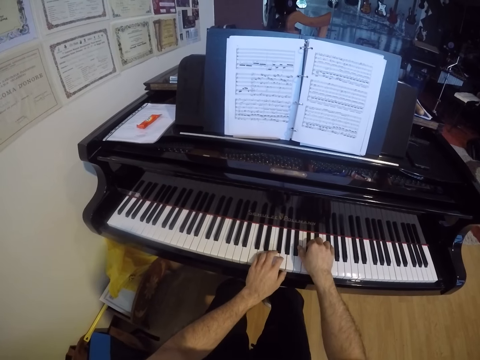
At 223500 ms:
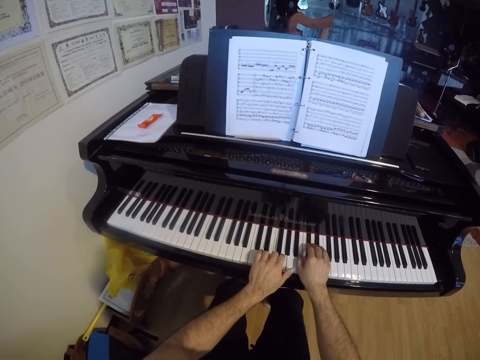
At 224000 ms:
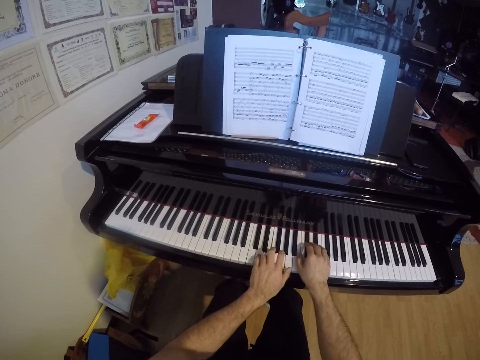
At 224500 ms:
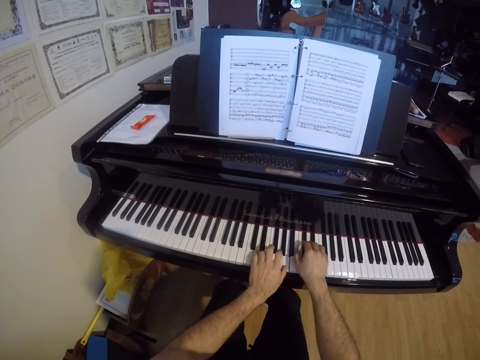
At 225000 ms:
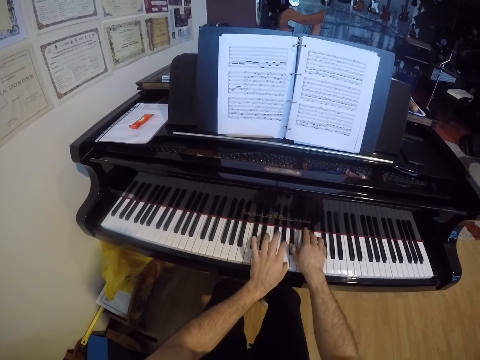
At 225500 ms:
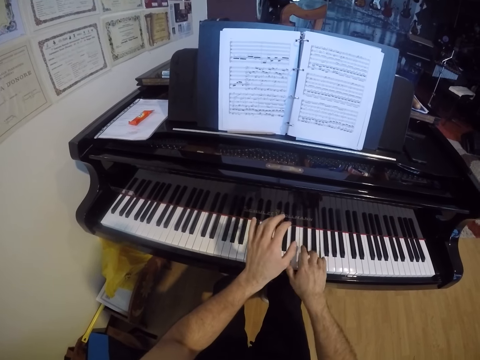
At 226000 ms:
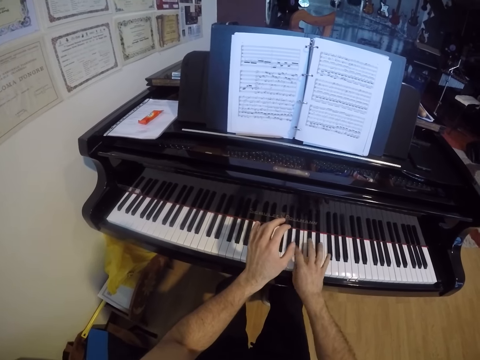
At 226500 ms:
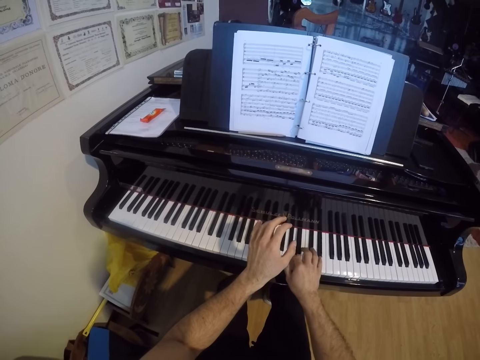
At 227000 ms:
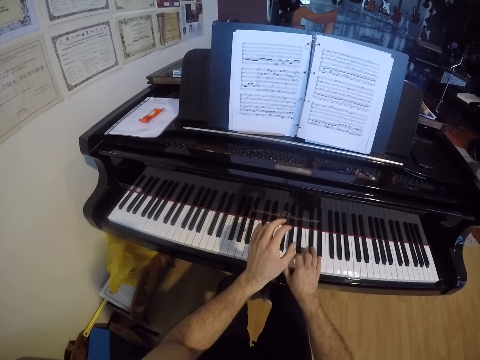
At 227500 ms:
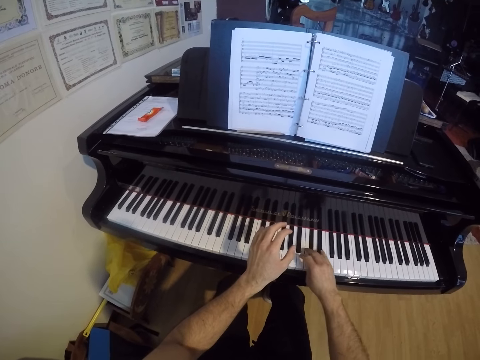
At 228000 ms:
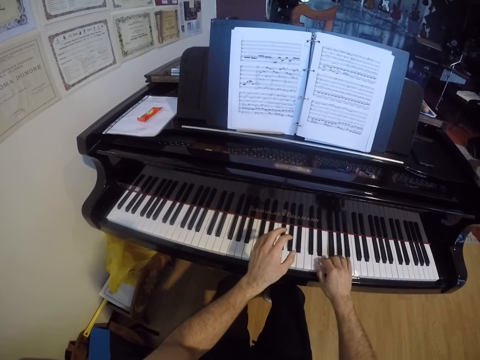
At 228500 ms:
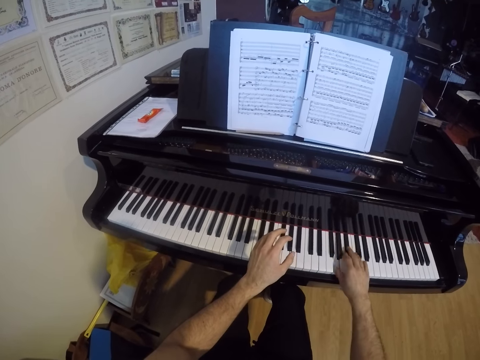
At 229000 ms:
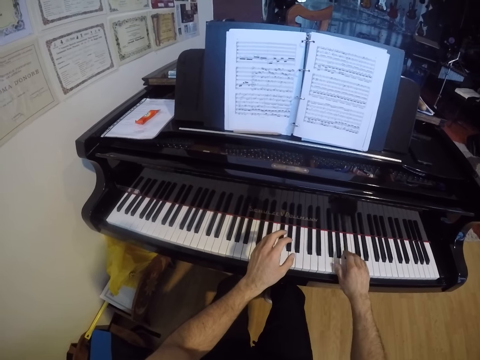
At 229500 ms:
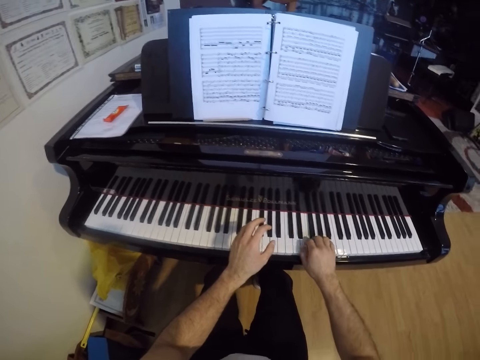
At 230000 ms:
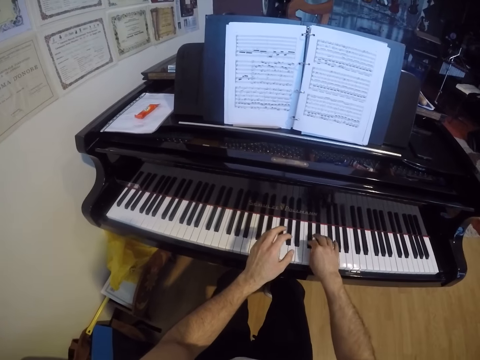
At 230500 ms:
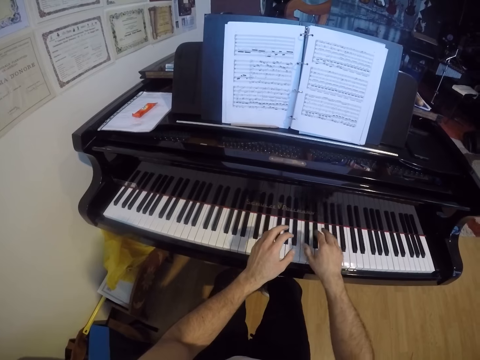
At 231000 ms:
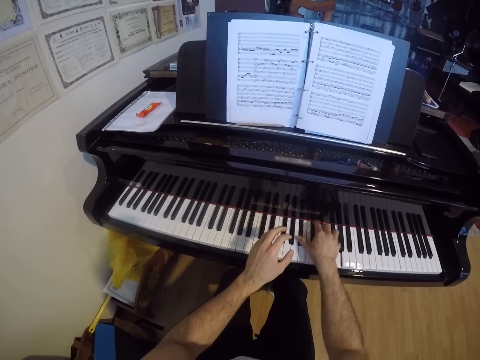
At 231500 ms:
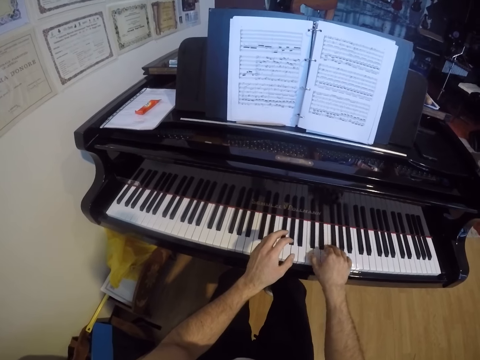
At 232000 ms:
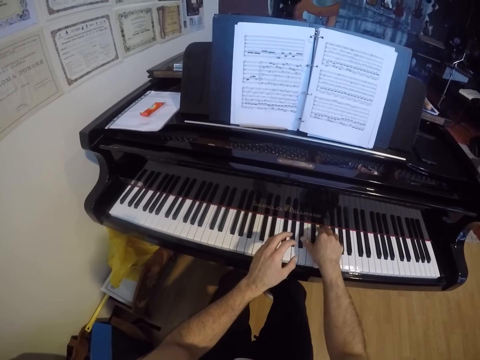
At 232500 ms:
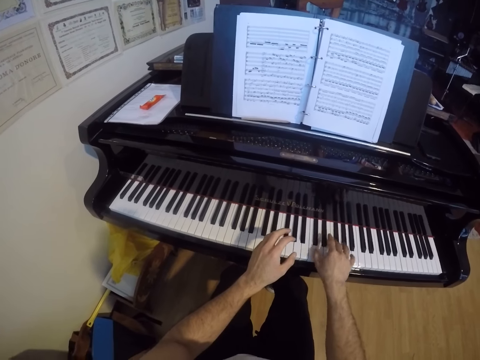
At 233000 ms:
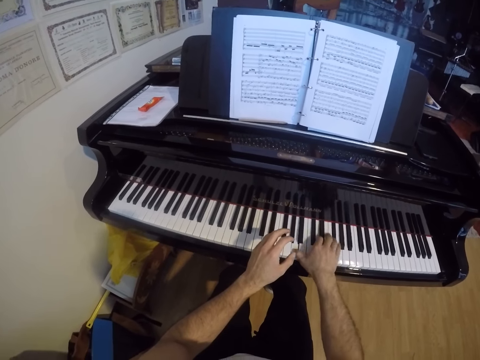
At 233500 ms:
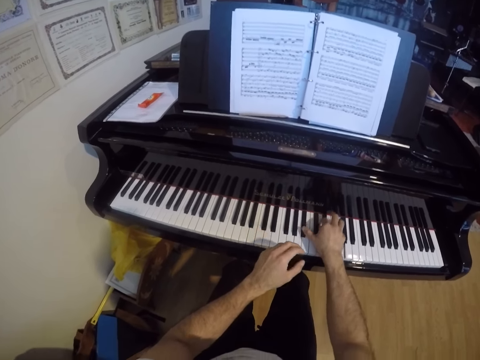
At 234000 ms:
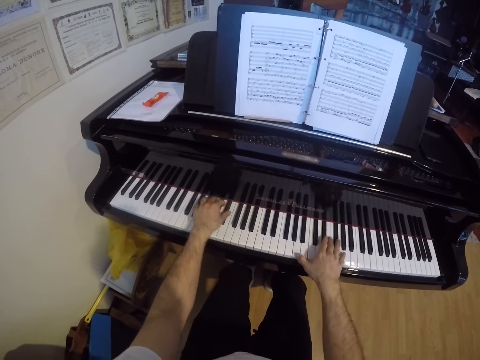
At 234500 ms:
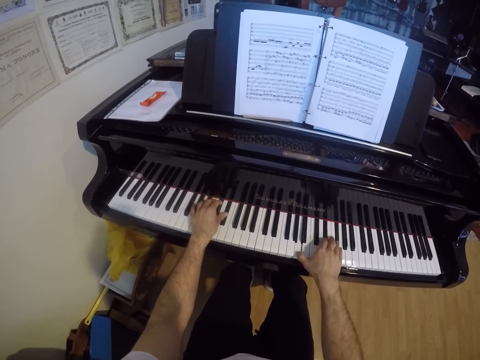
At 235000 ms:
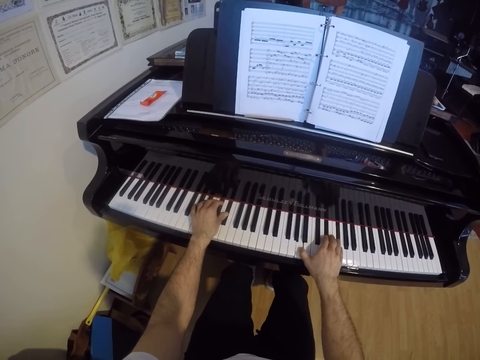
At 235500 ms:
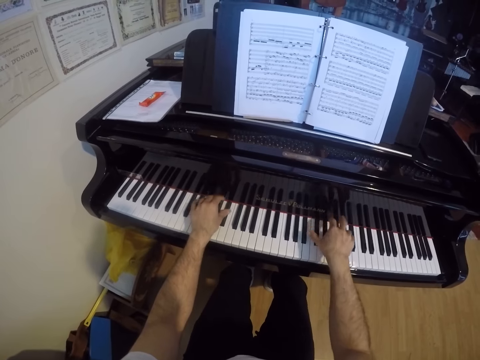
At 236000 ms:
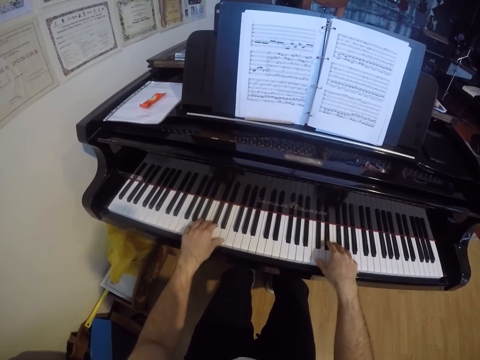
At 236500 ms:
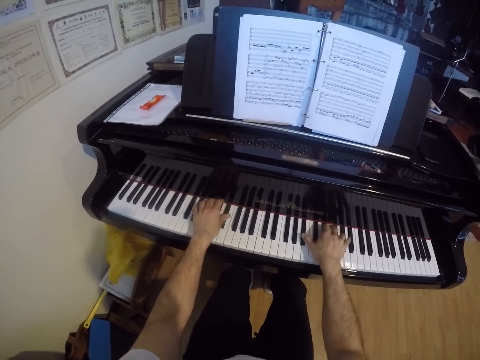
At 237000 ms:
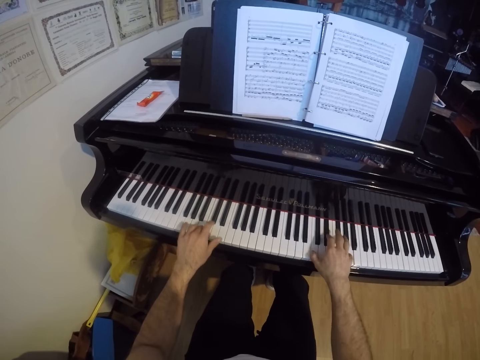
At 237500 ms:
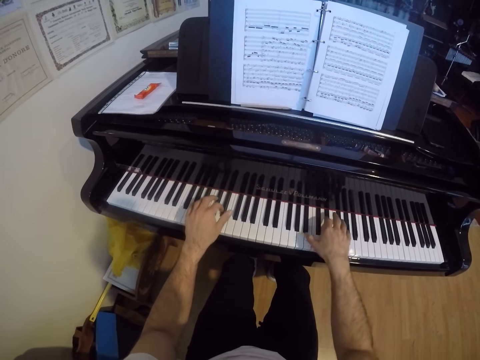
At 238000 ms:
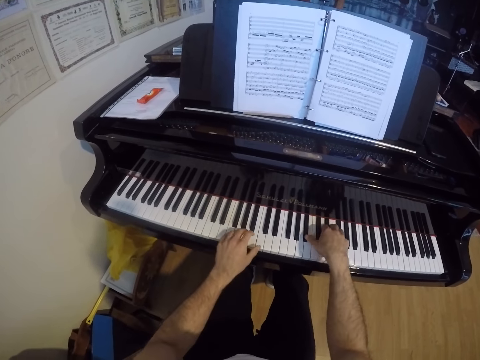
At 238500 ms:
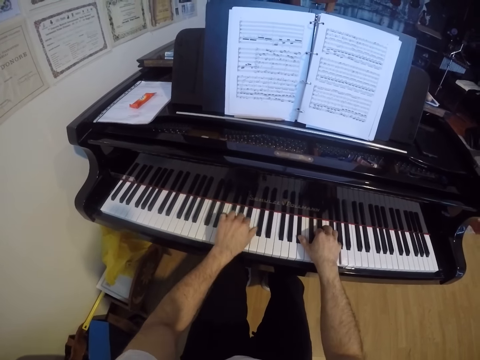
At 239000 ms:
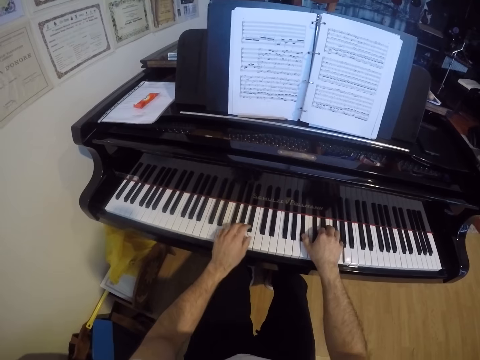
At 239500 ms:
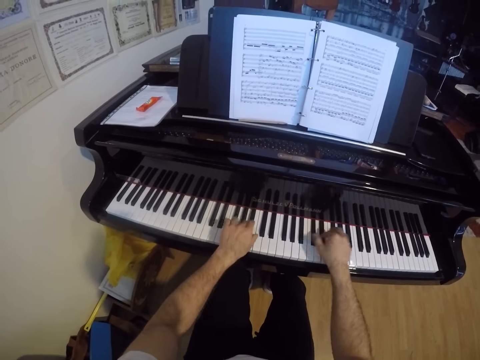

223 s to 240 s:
The camera wearer plays the piano with his right hand. He plays the piano with both hands.

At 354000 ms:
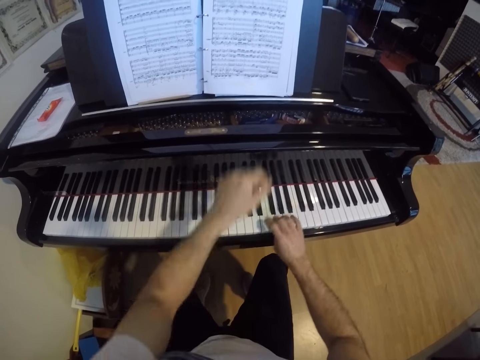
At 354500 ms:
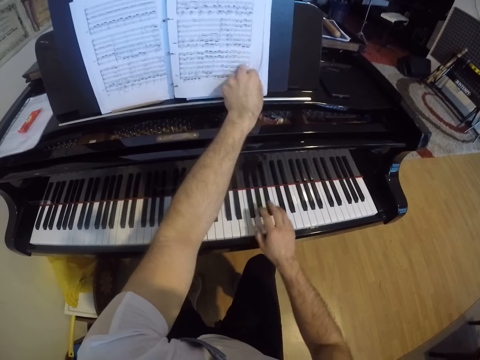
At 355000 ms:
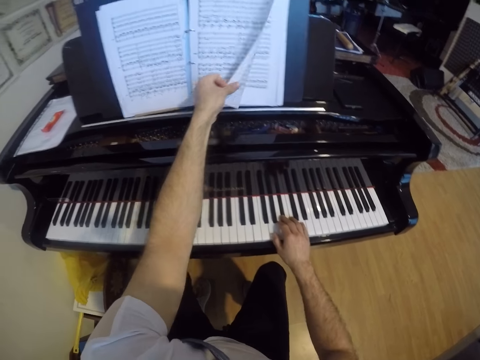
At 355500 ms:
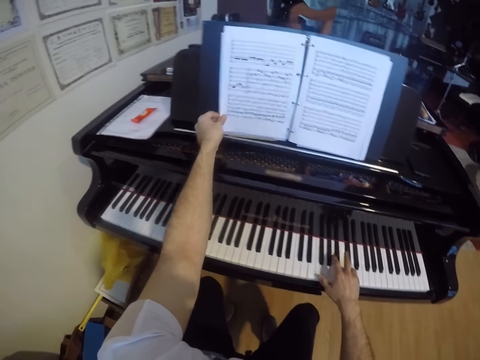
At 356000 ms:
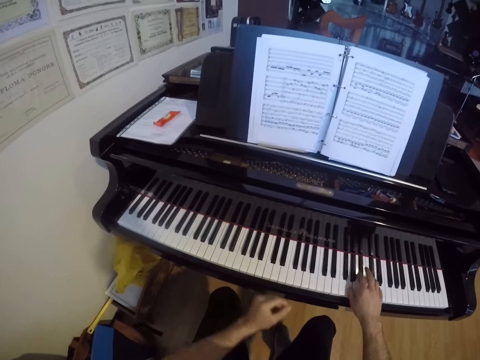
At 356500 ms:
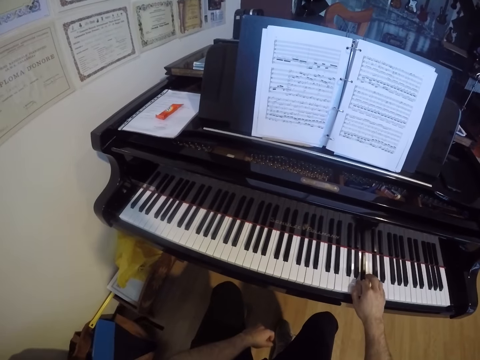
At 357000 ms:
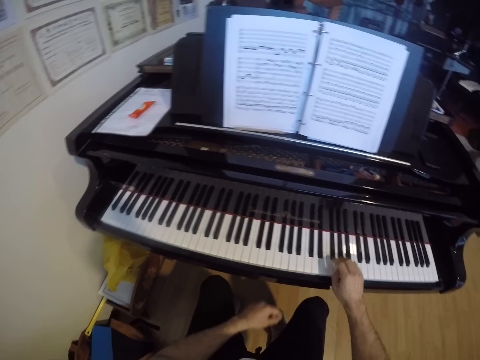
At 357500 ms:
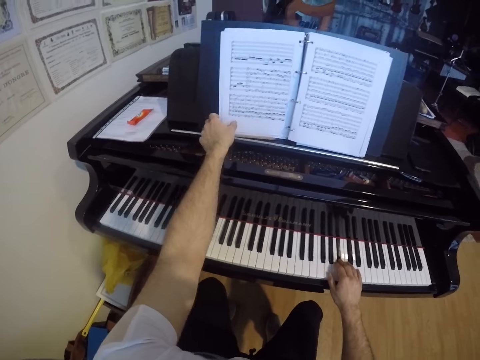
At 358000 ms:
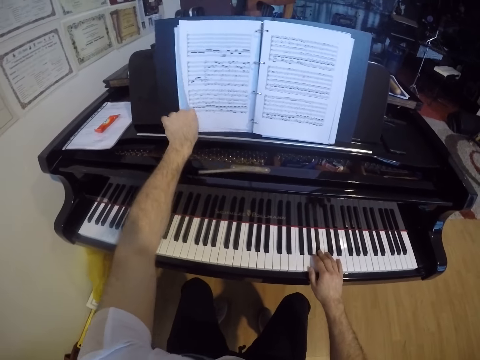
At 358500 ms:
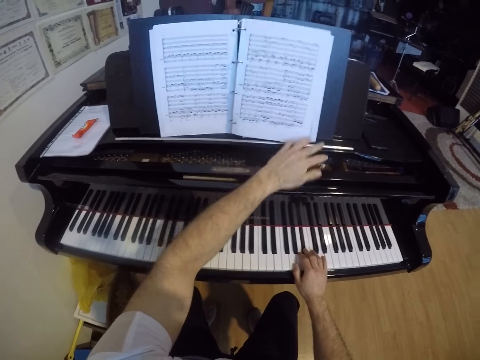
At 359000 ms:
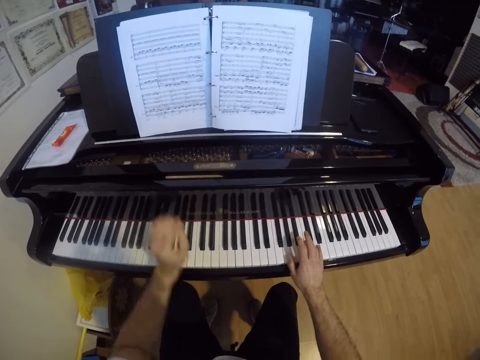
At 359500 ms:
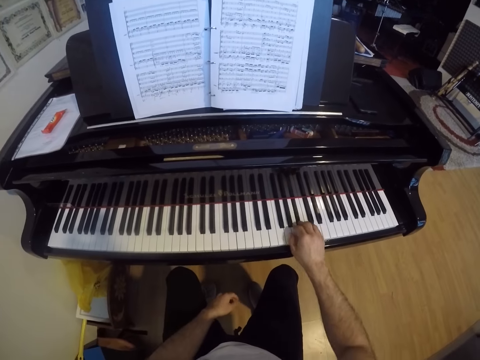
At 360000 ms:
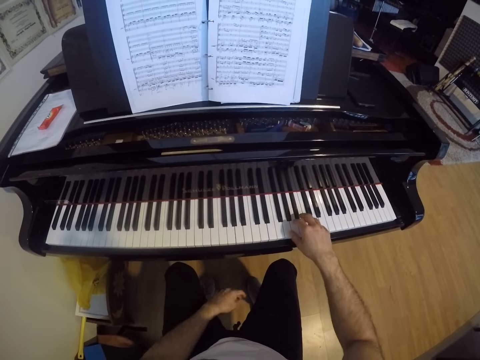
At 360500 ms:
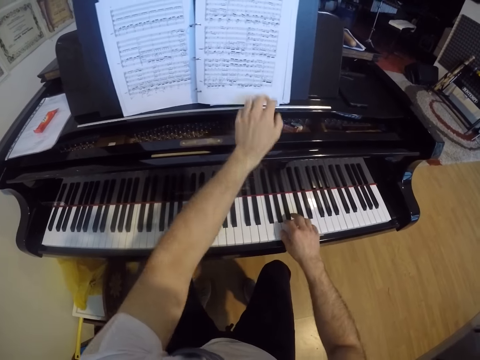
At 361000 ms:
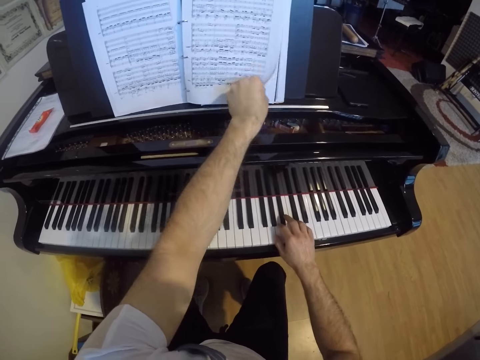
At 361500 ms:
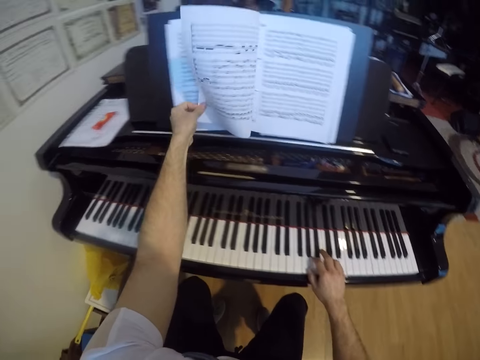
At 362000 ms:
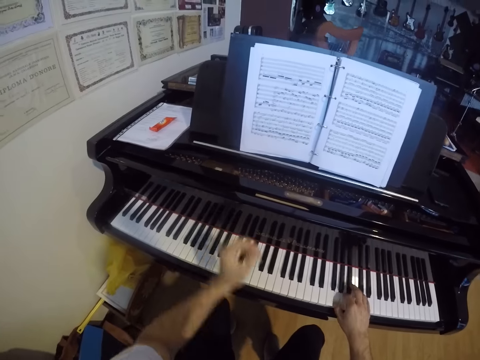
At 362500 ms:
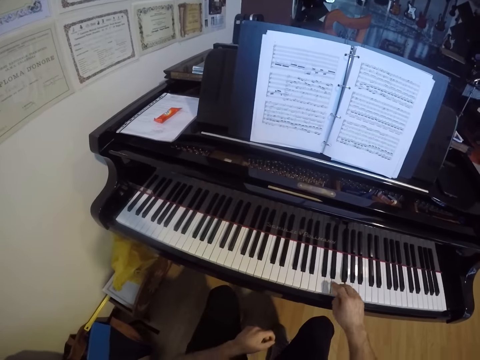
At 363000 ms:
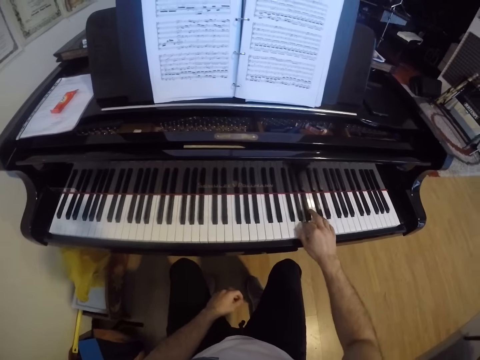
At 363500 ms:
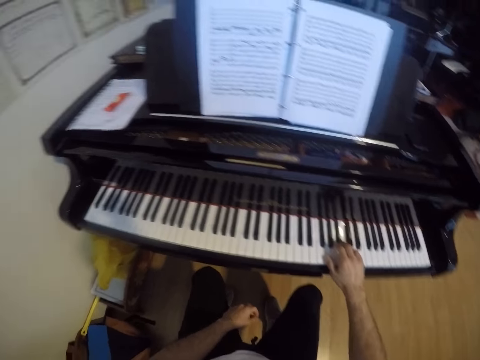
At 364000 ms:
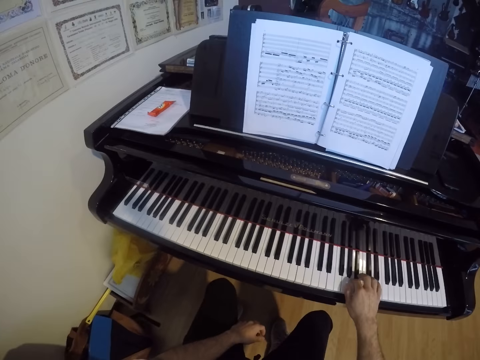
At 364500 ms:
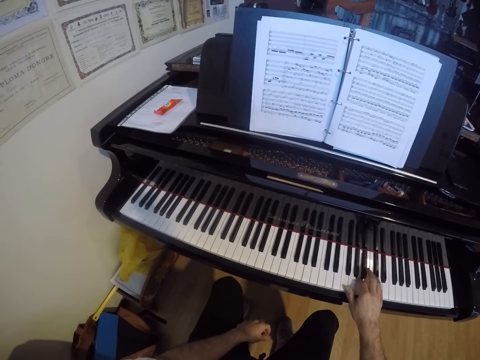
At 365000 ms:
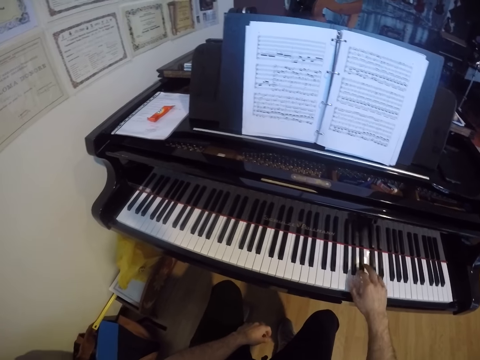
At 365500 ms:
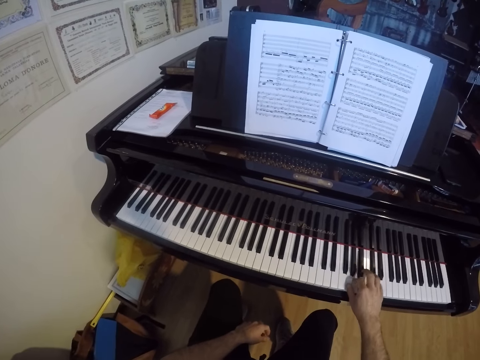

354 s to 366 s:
The camera wearer turns the next page of the book on the grand piano with his left hand. He turns the previous page of the book on the grand piano with his left hand. He turns the page of the book on the grand piano with his left hand. He plays the piano. He plays the piano again.
